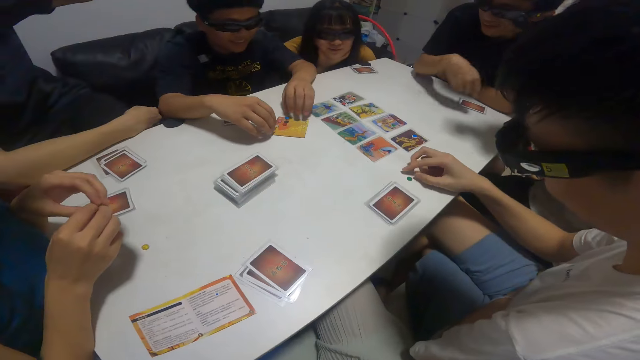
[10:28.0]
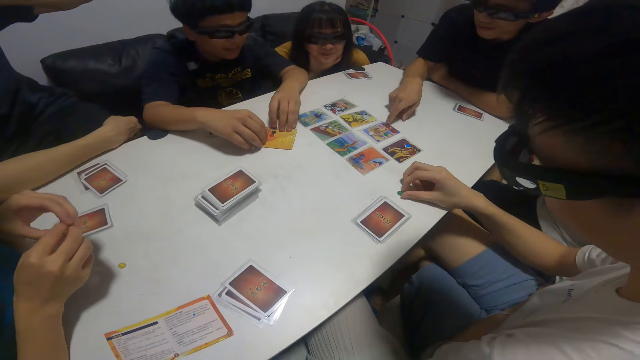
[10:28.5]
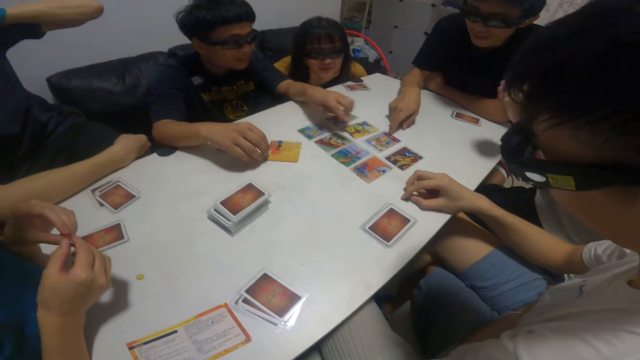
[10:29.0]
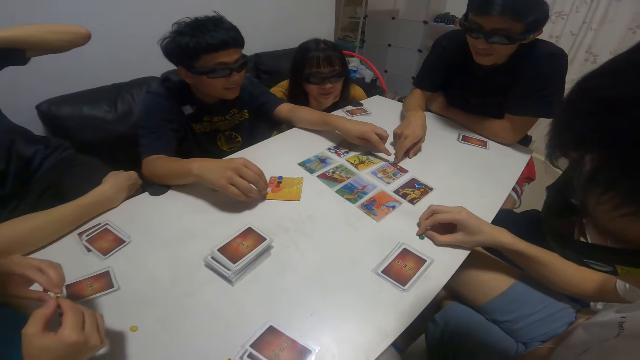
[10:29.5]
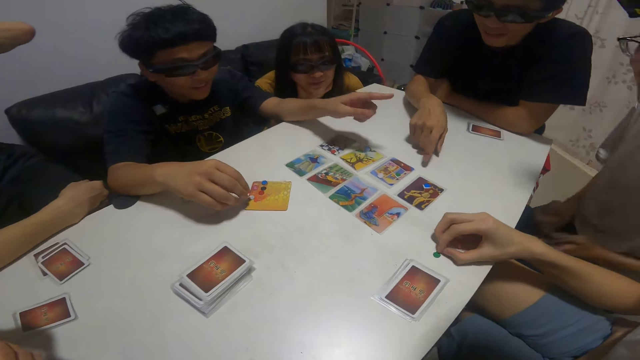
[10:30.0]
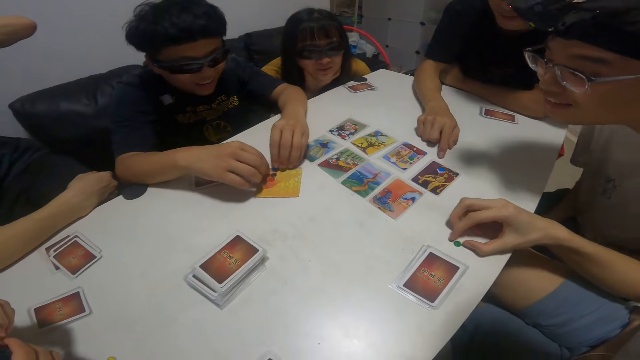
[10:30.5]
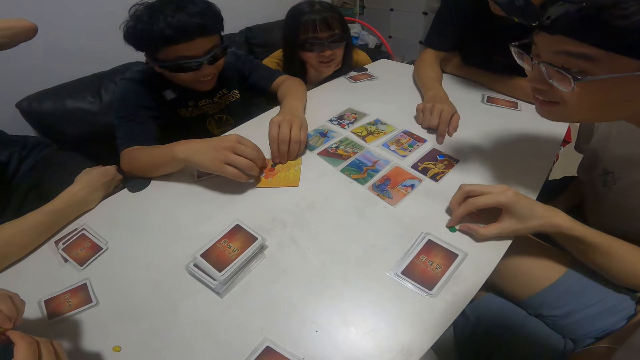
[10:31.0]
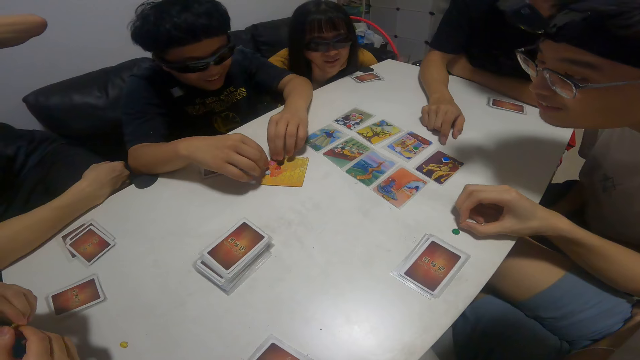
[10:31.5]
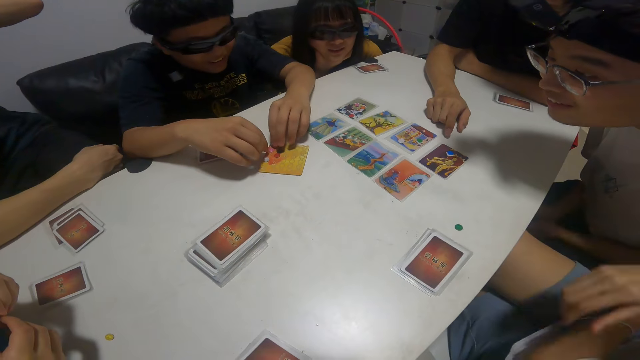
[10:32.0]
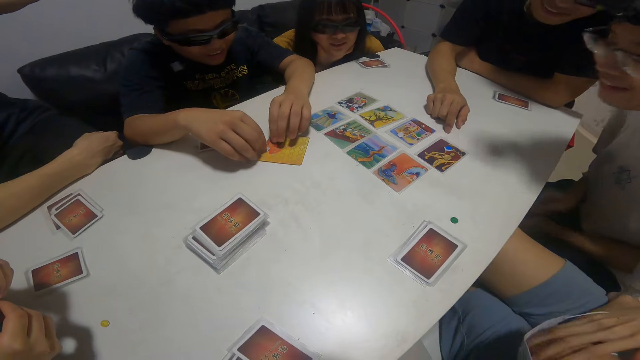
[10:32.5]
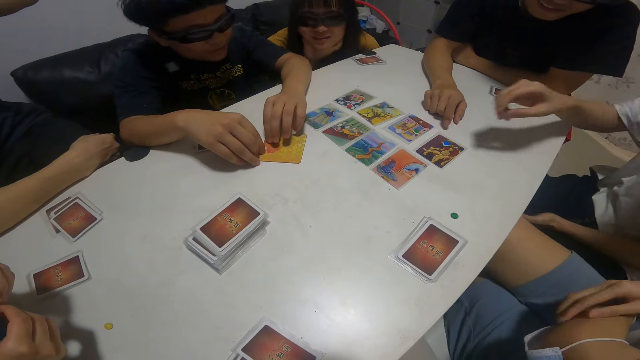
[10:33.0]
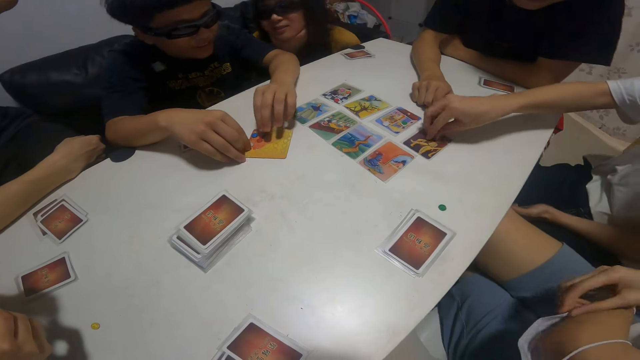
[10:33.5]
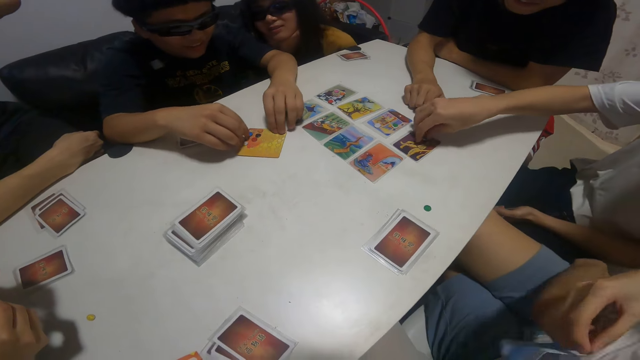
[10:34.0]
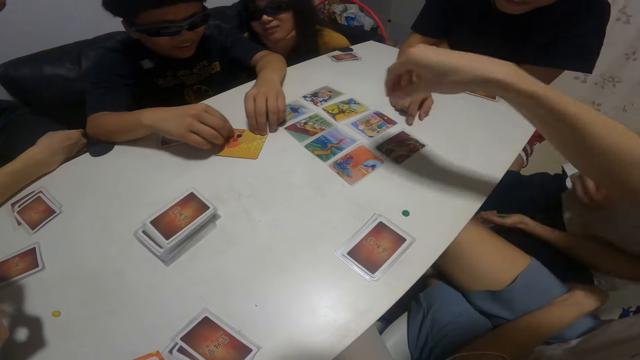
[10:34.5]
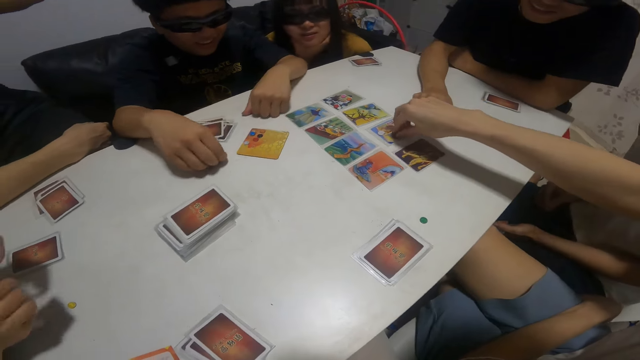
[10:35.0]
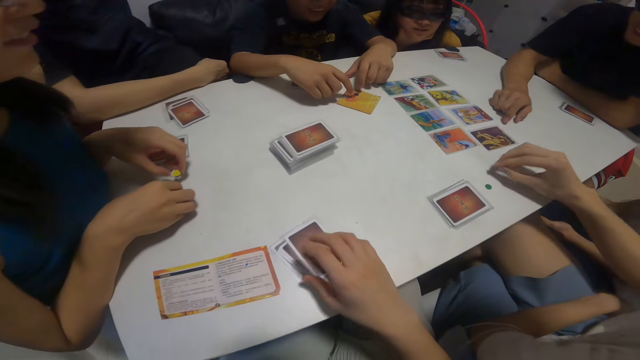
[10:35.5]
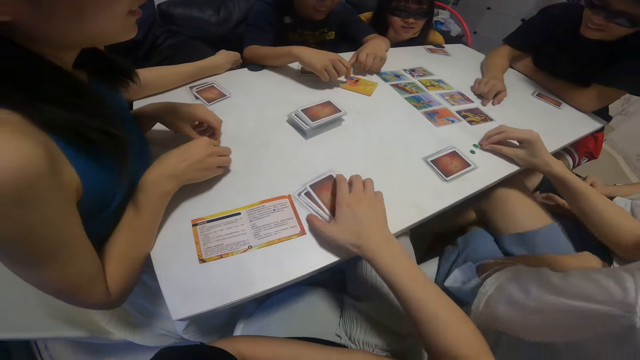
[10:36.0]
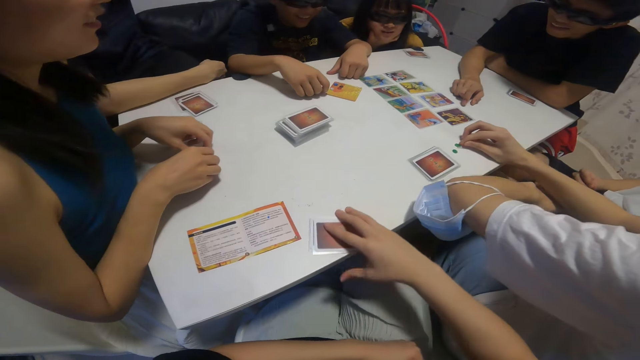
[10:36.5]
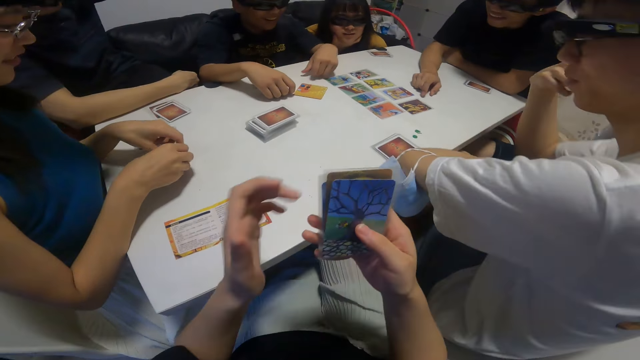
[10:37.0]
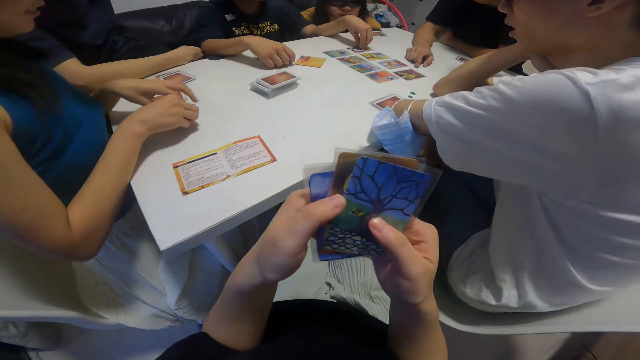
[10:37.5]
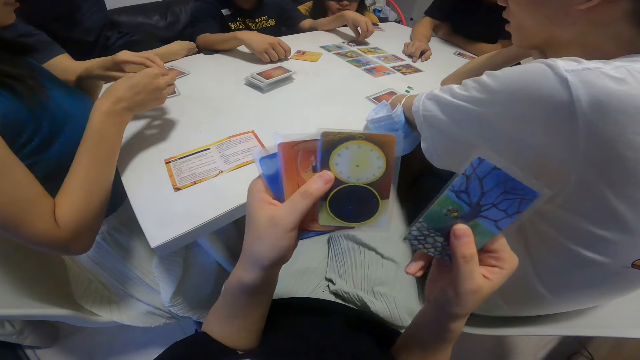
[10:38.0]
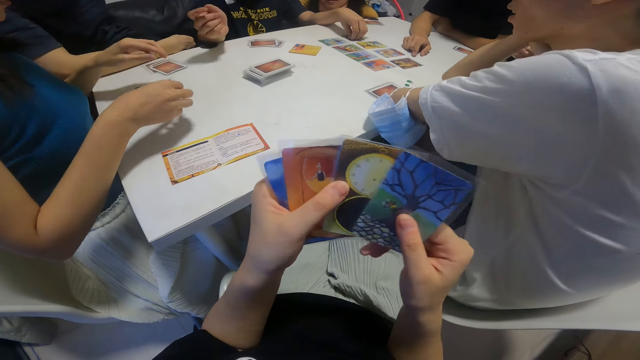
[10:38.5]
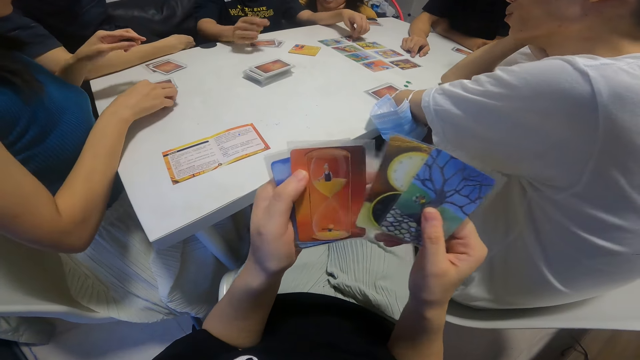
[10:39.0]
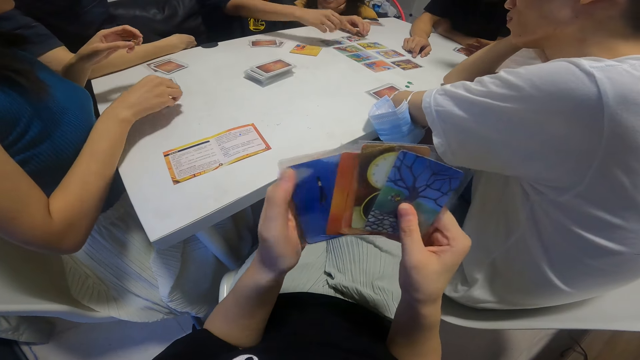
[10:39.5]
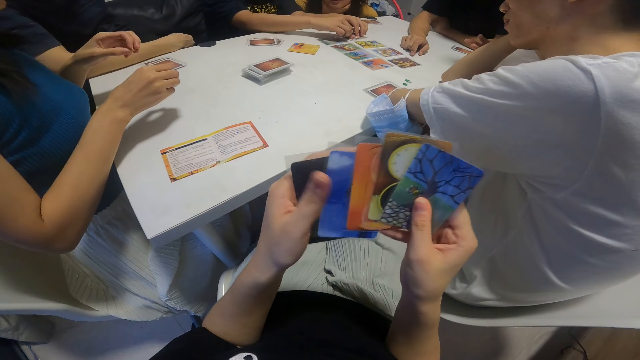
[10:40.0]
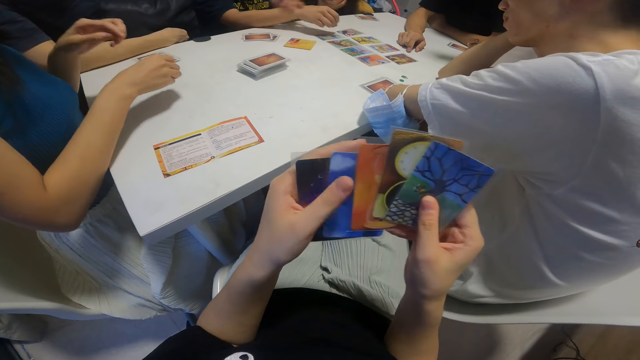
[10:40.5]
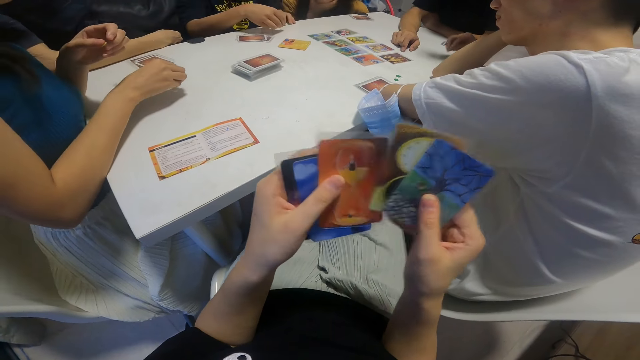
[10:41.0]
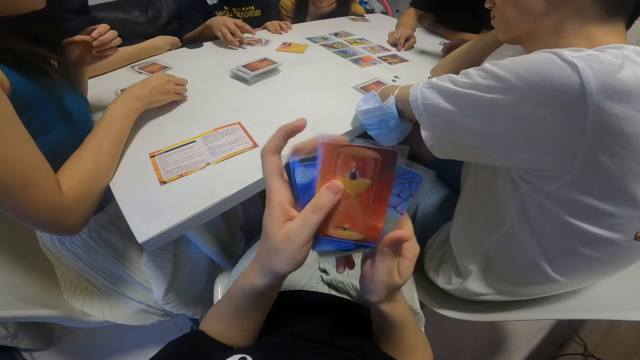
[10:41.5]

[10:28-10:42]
A person communicates. Another person communicates. A third person holds something. A fourth person does something. The camera wearer picks up cards from the table with her right hand. She flips through the cards in her left hand with her right hand. She looks at her cards. The second person communicates.

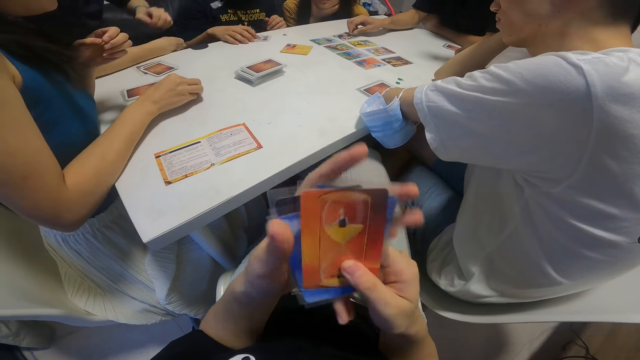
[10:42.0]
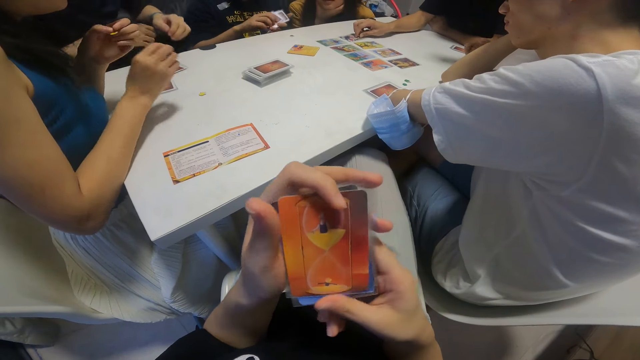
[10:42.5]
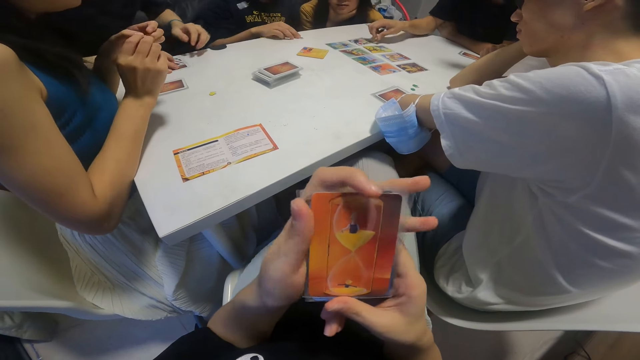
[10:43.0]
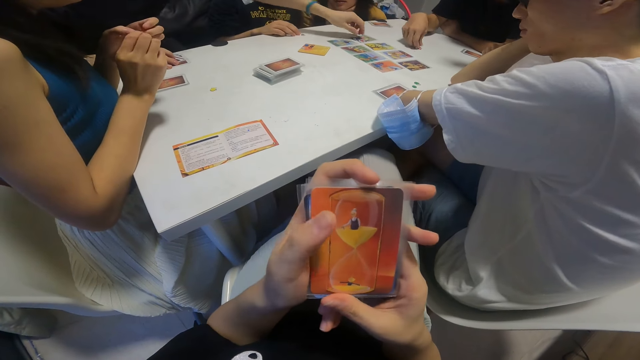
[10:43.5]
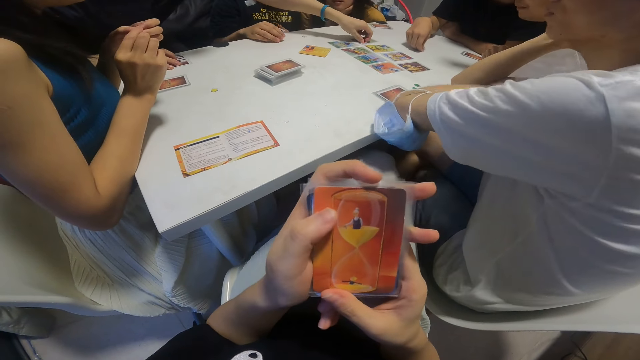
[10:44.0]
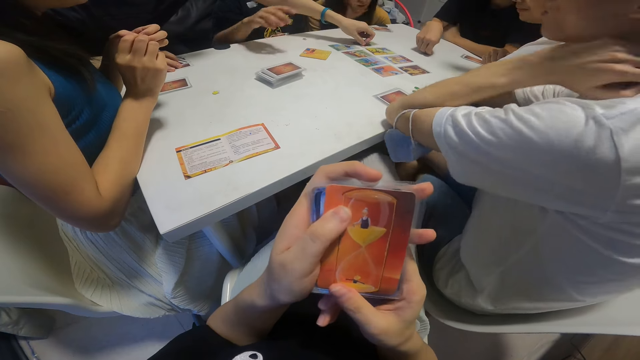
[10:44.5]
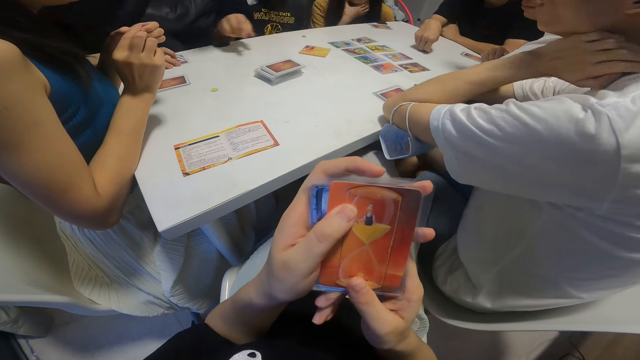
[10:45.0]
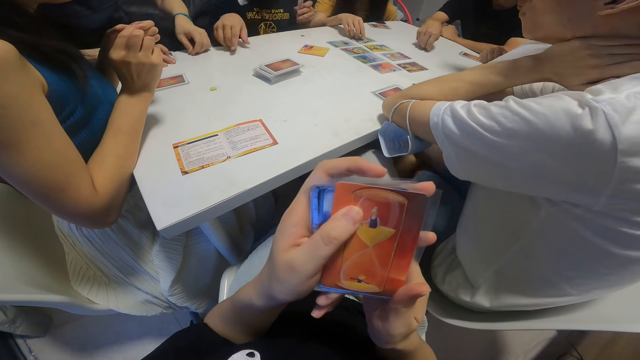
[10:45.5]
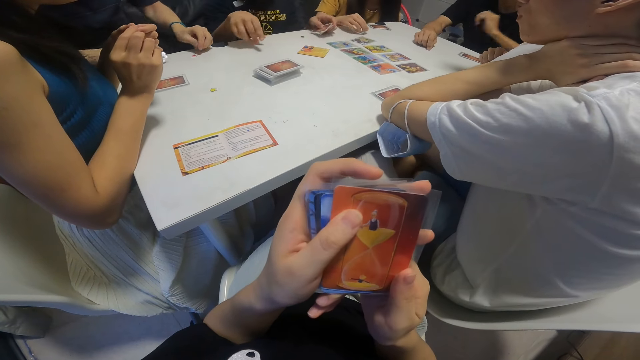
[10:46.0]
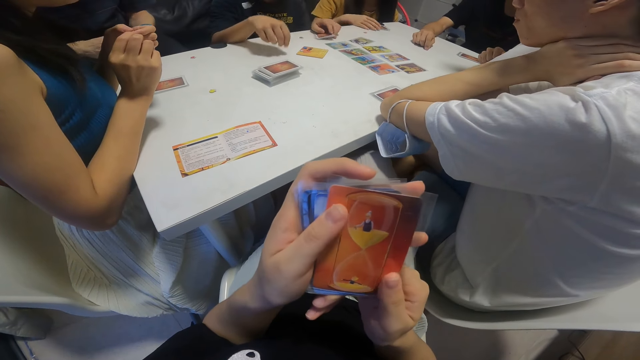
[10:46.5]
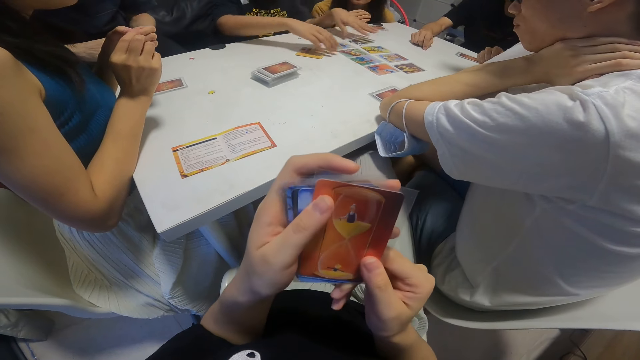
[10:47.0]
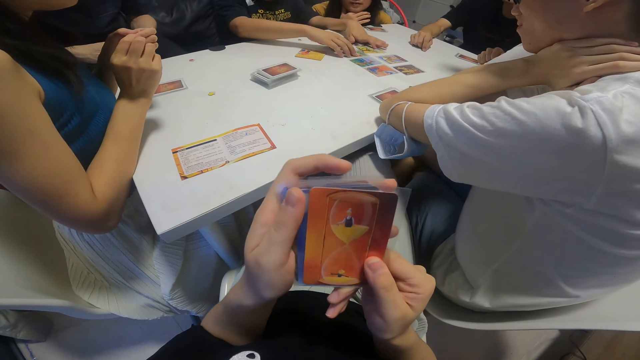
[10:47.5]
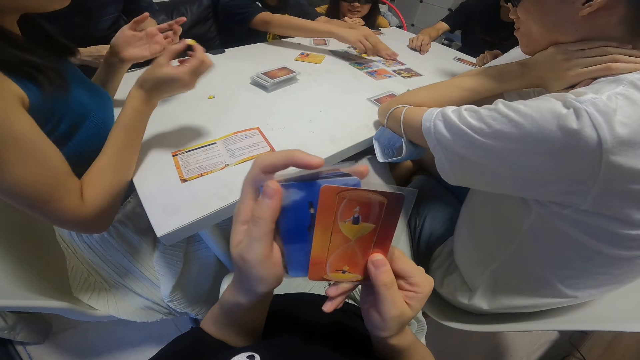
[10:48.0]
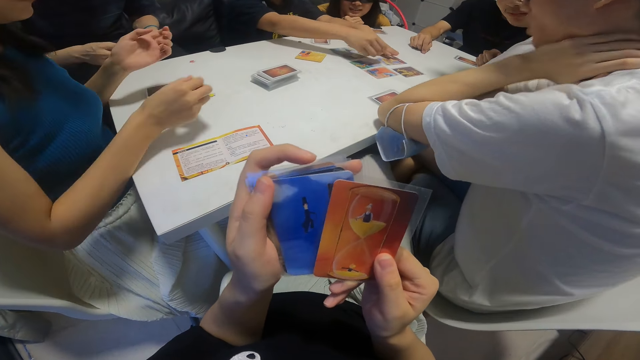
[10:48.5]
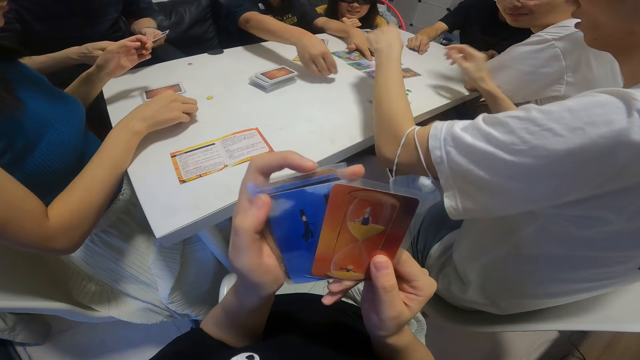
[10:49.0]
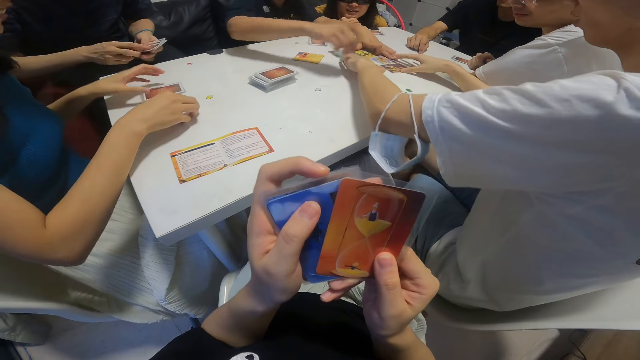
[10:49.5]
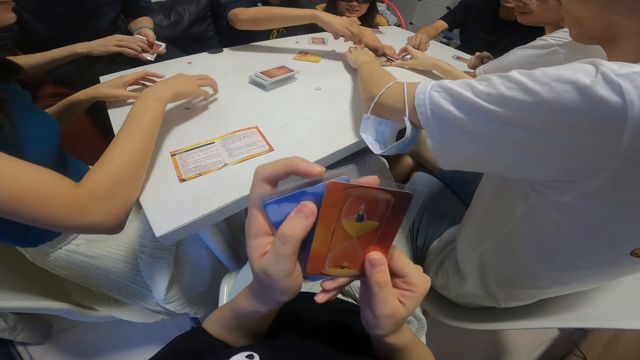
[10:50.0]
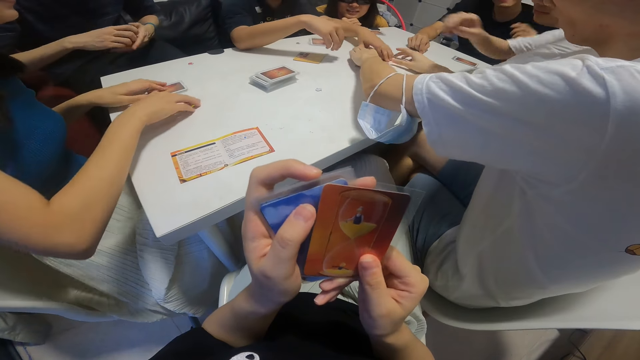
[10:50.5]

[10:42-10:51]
A boy picks up cards from the table with his right hand. Another boy moves a pebble around the table with his right hand. A third boy moves a pebble around the table with his right hand. The third boy picks up cards from the table with his left hand. A girl moves a pebble around the table with her right hand.
